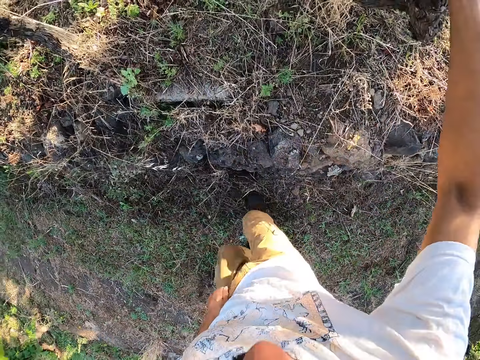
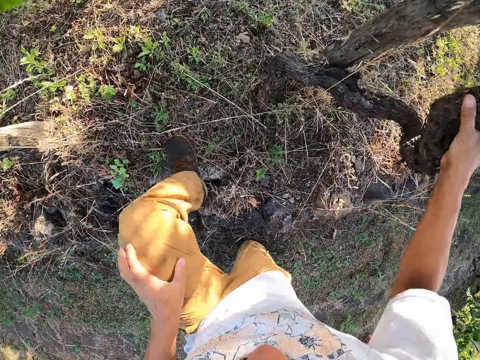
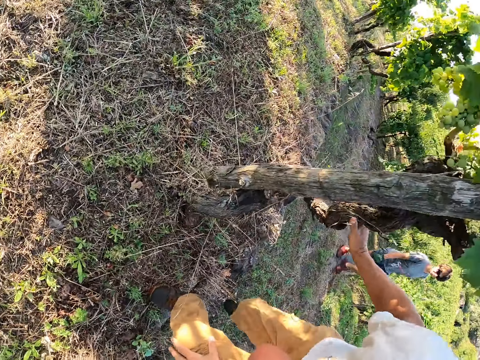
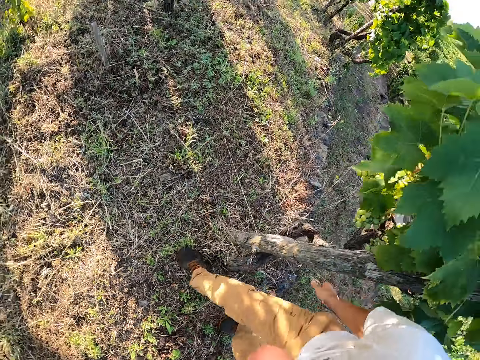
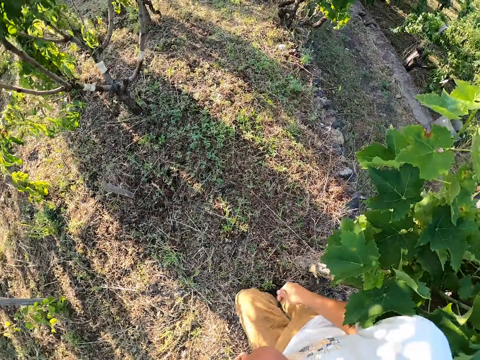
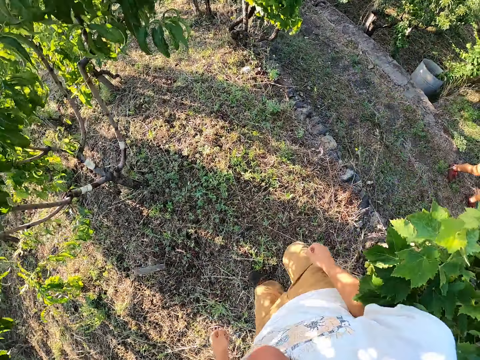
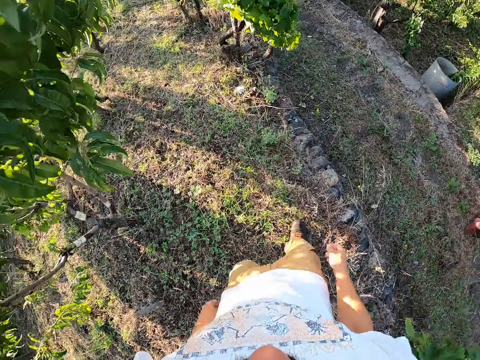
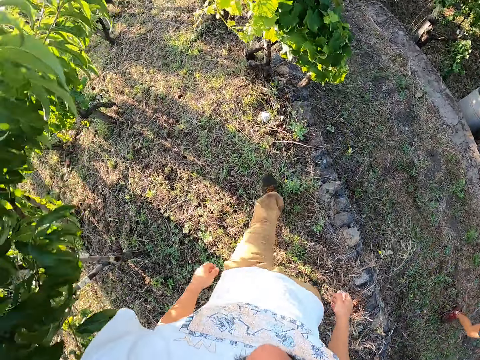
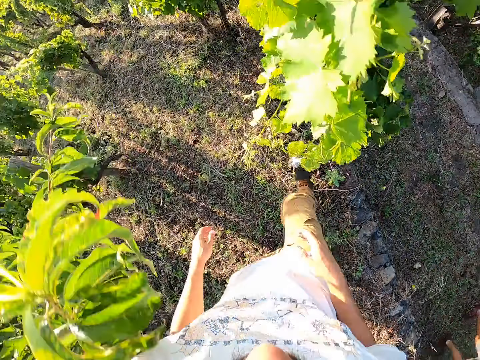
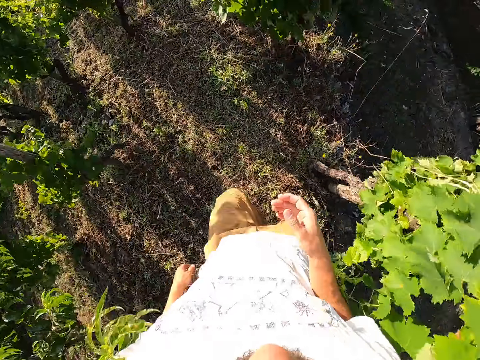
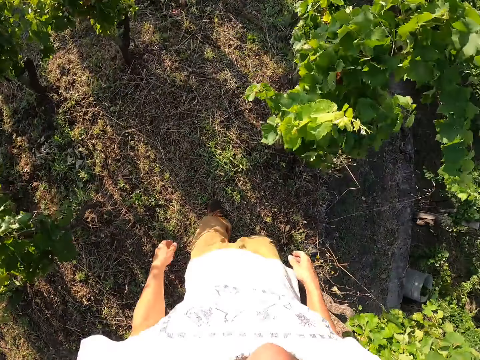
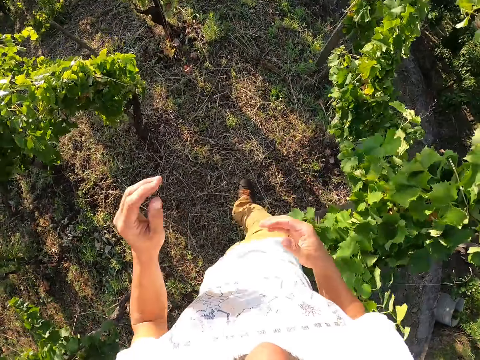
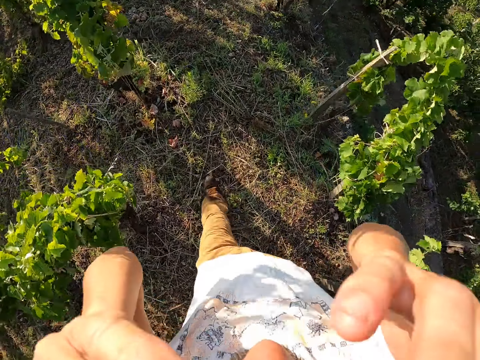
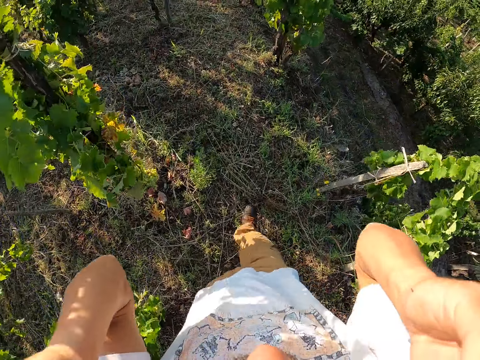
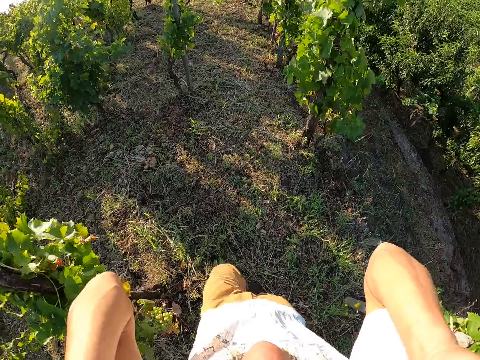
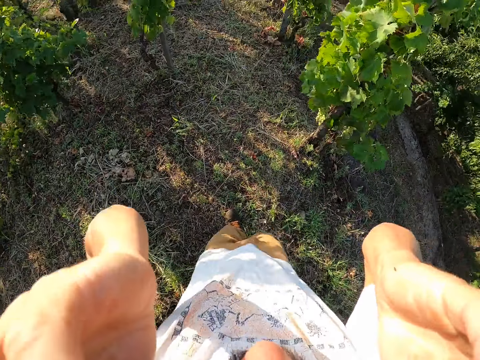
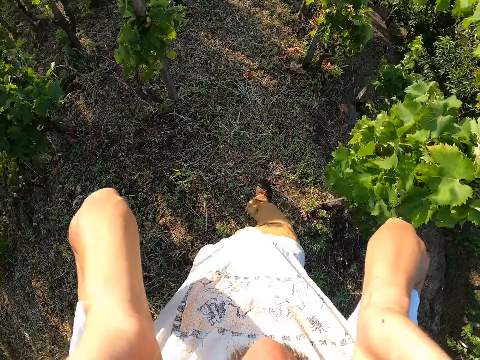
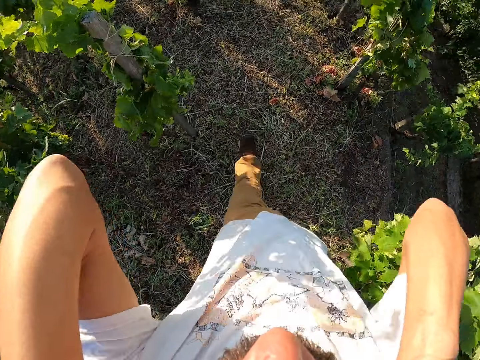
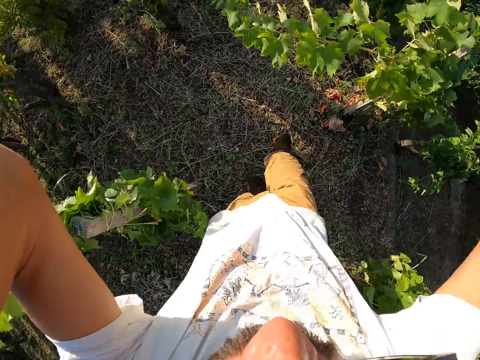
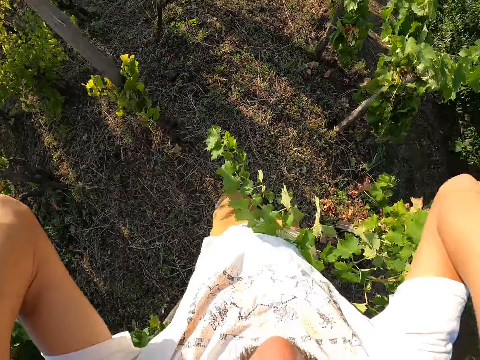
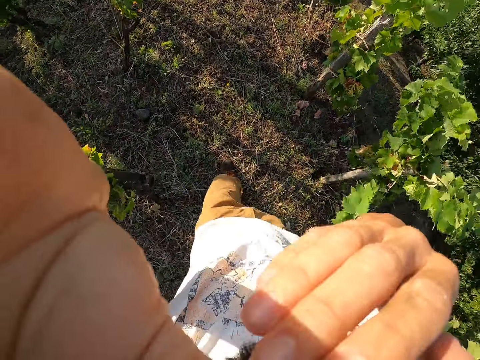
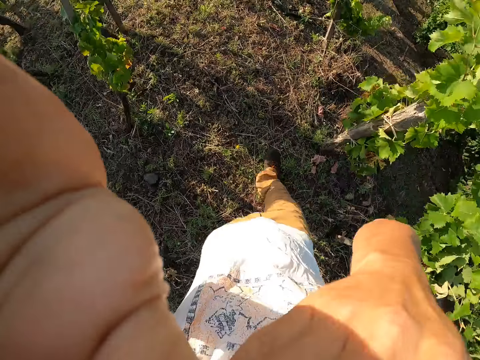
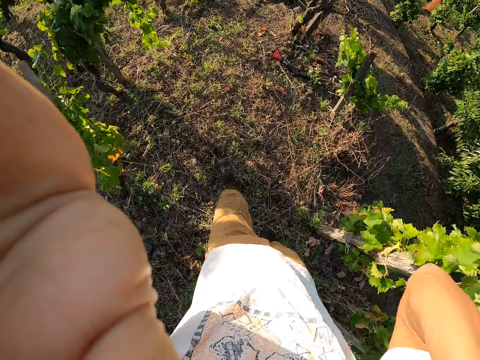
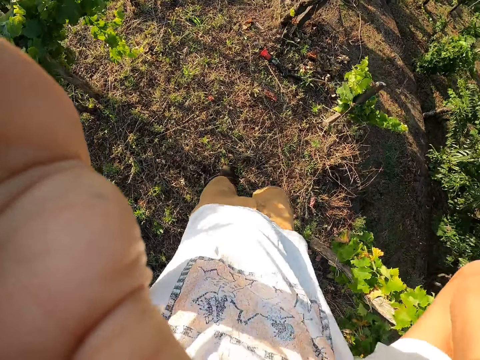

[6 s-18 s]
The camera wearer holds a tree with his right hand. He climbs up a cliff in the garden. A lady walks by. The camera wearer walks. He touches his face with both hands.

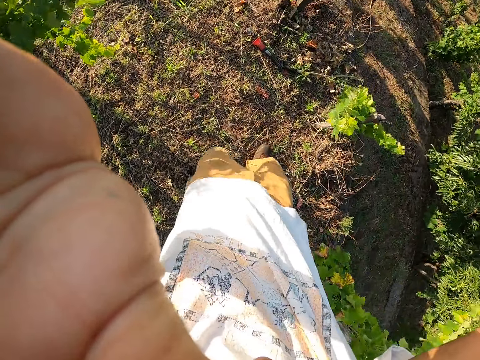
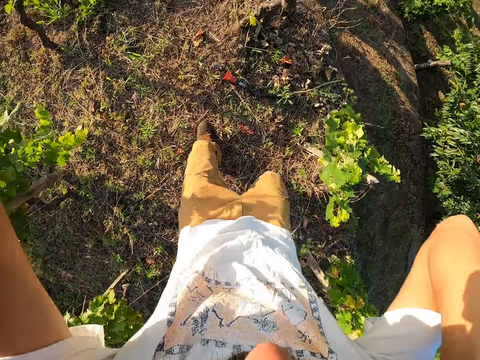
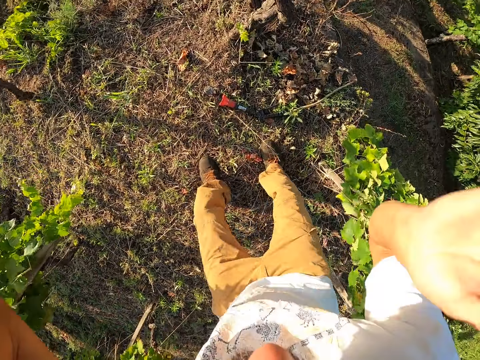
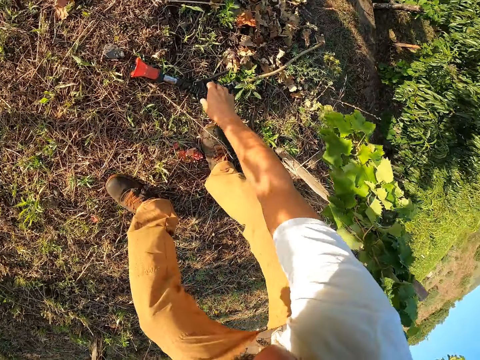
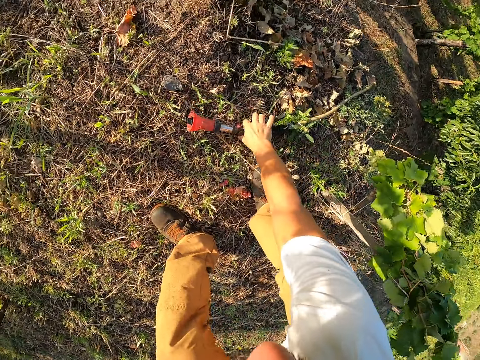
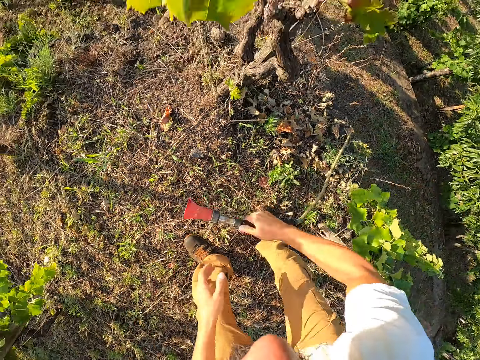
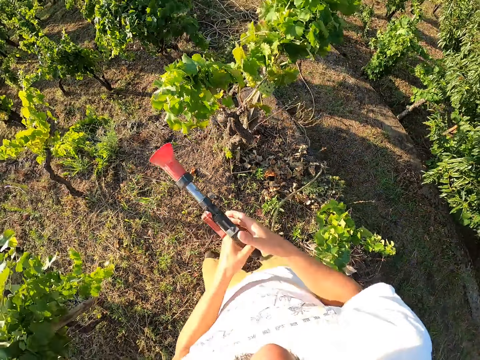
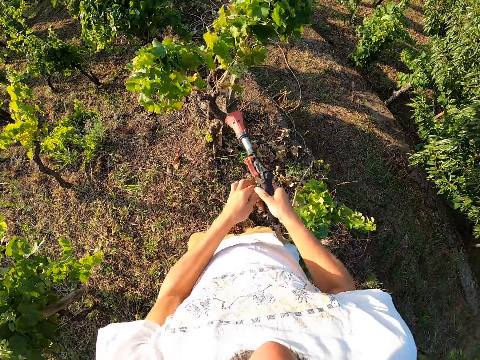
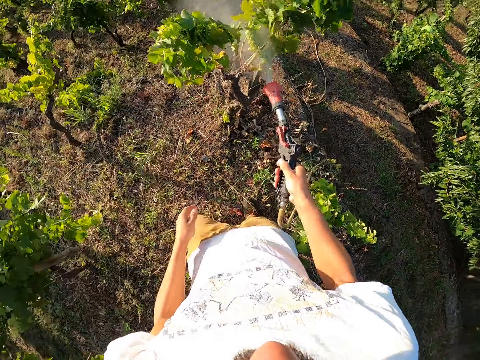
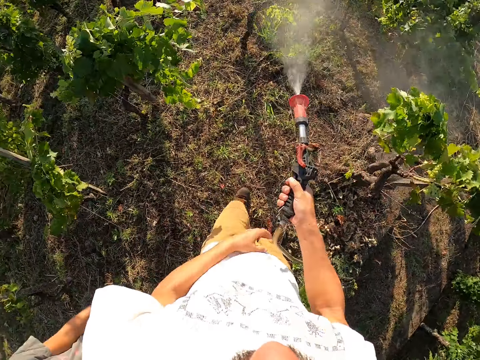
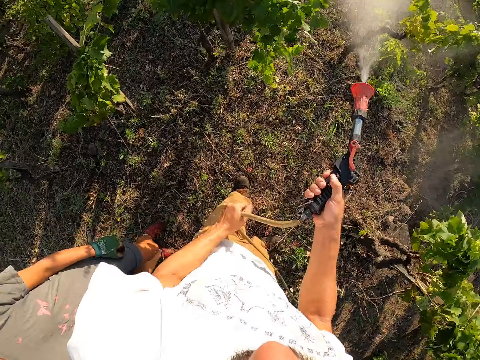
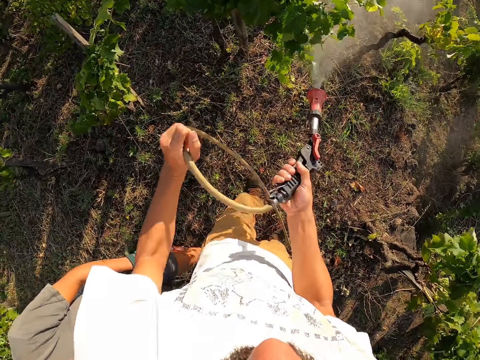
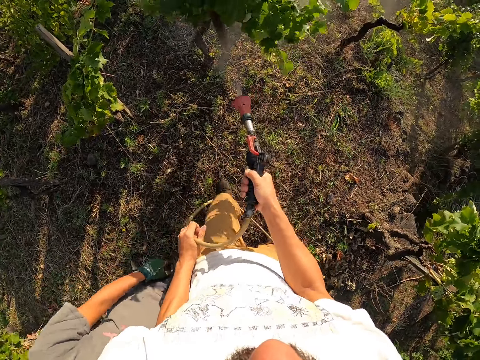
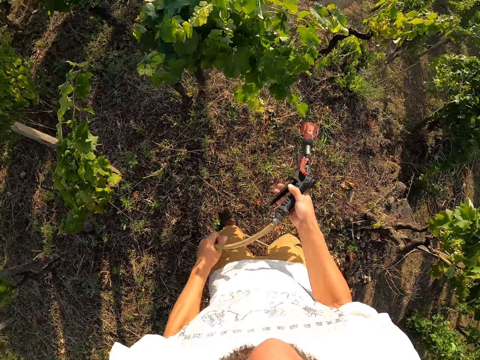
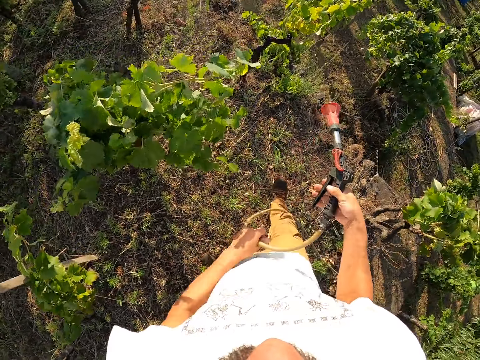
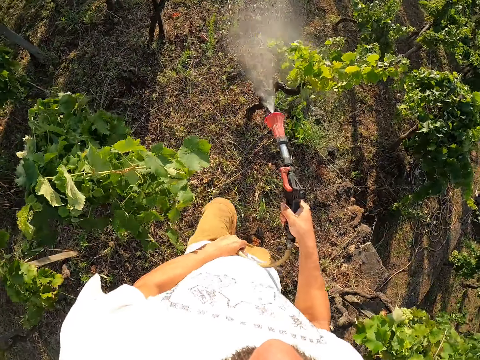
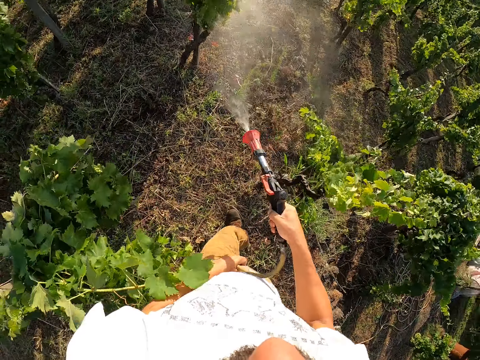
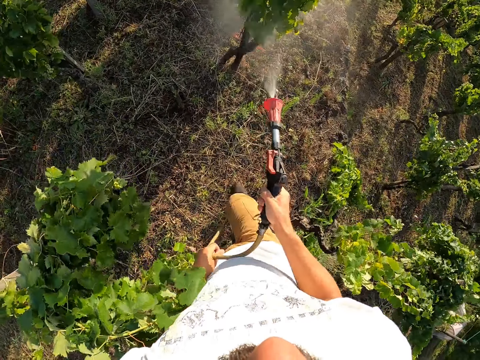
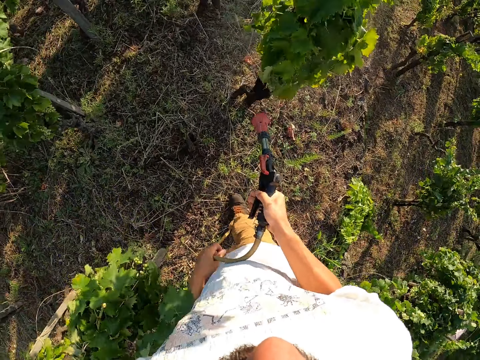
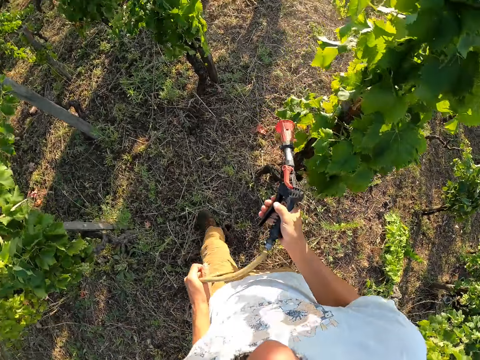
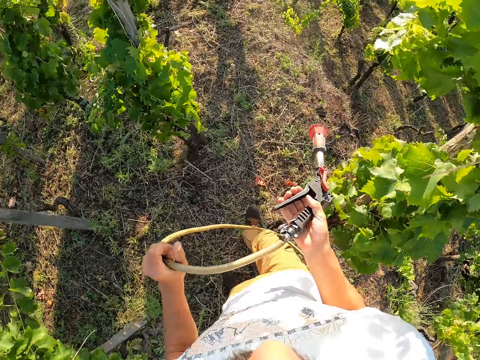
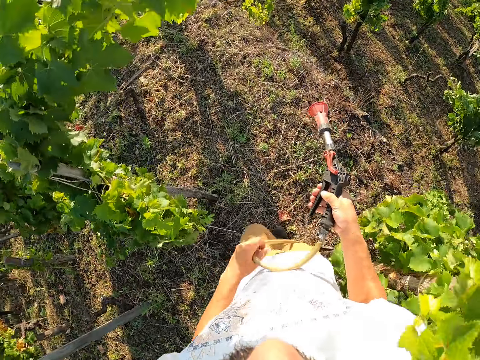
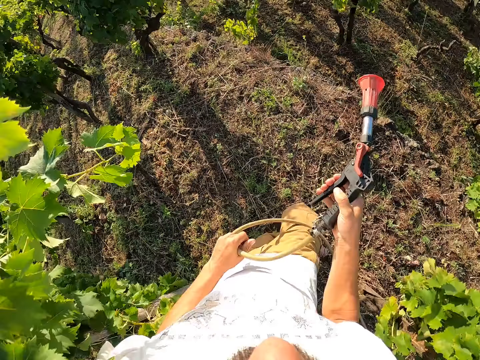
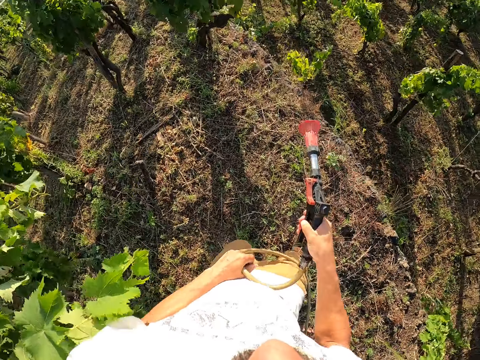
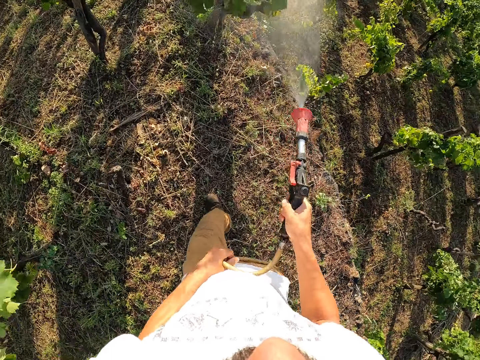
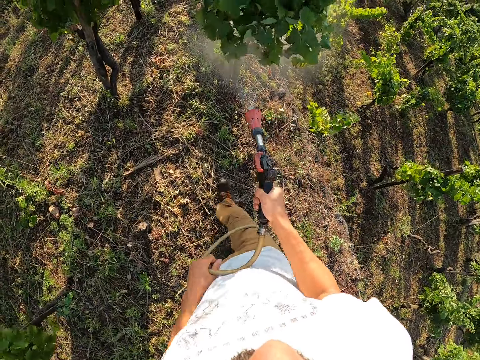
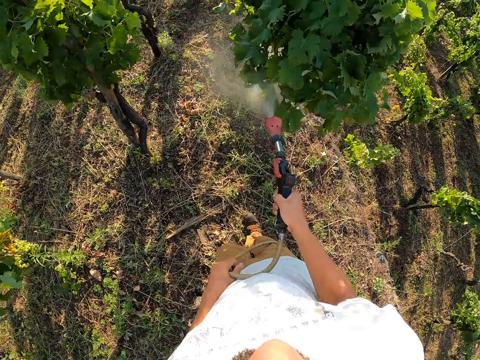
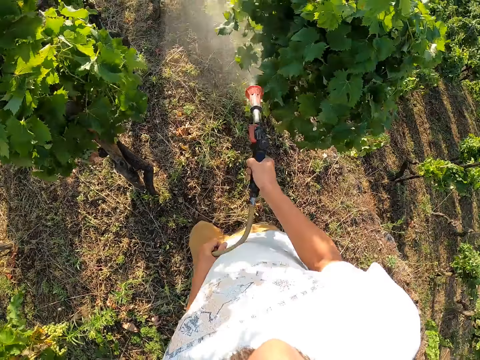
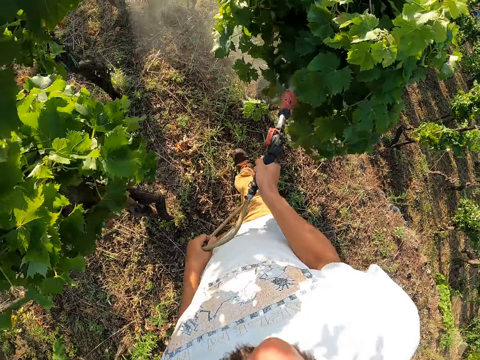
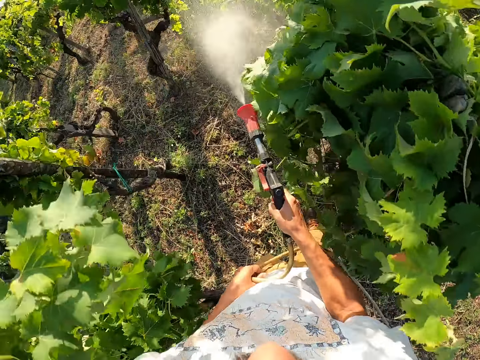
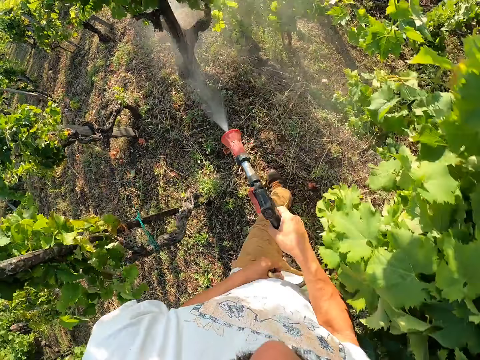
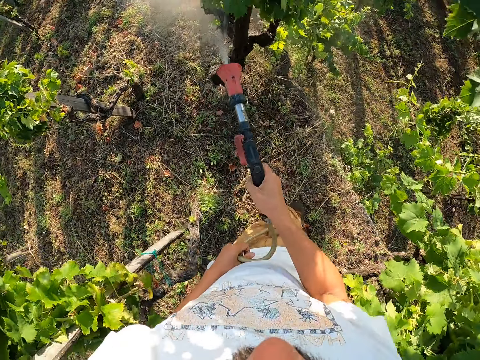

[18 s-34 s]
The camera wearer picks up a water spray gun with his right hand. He switches on the water spray gun and waters the trees with the water spray gun. He switches off the water spray gun. He walks. He switches on the water spray gun and waters the trees with the water spray gun. He switches off the water spray gun. He walks. He switches on the water spray gun and waters the trees with the water spray gun.
